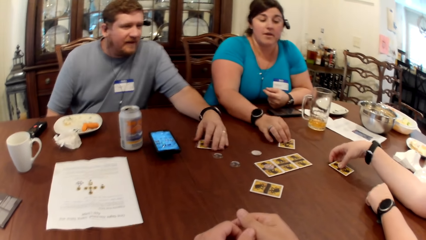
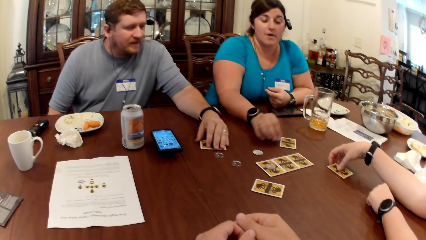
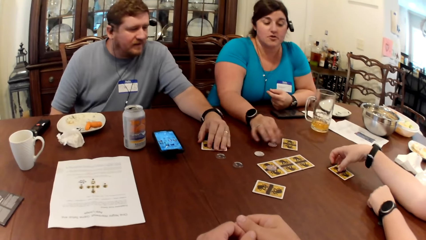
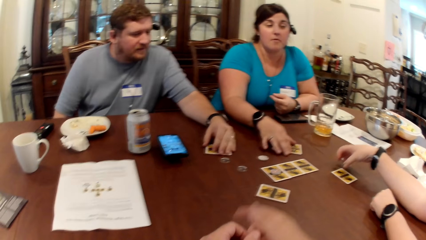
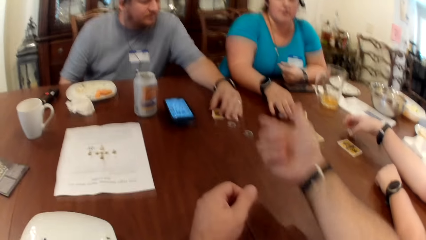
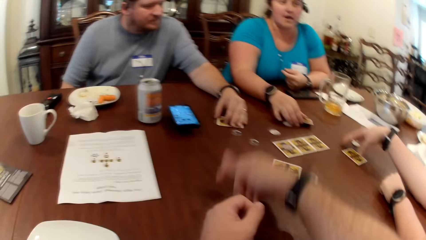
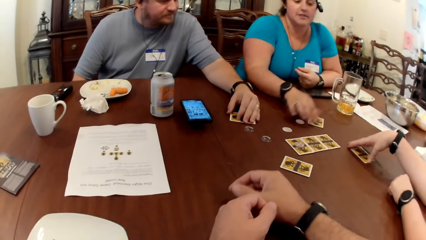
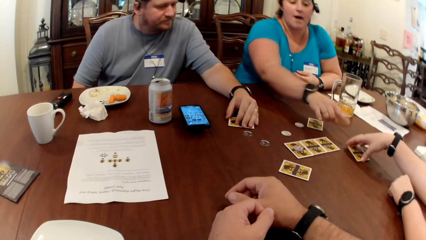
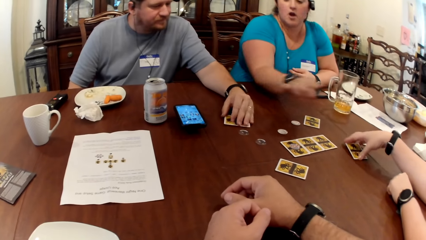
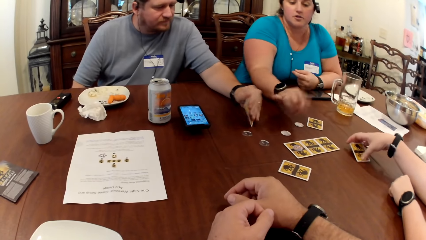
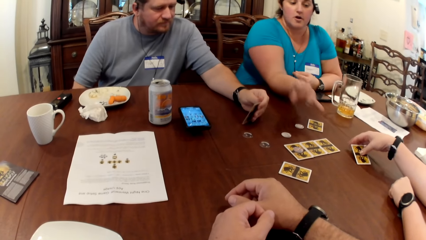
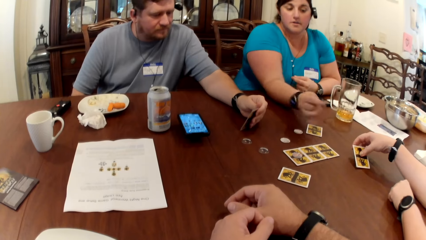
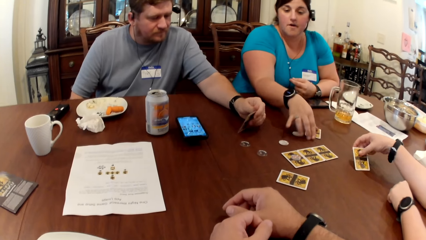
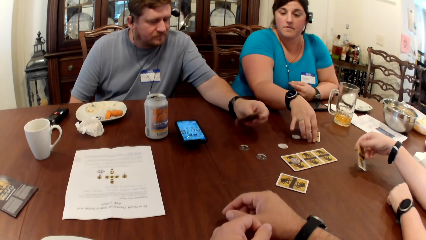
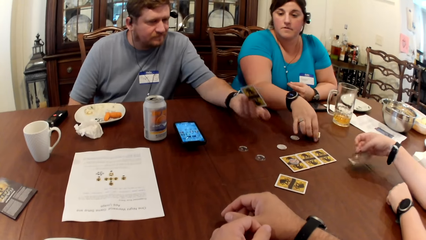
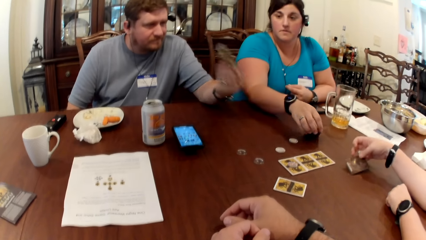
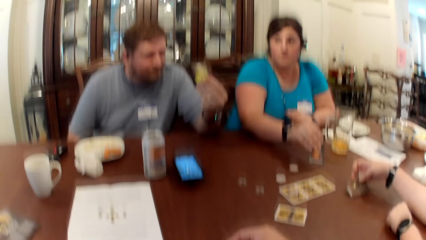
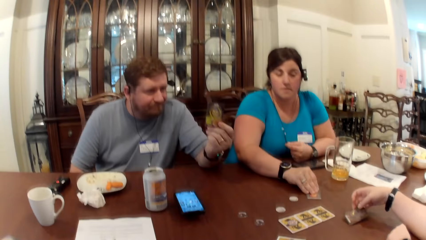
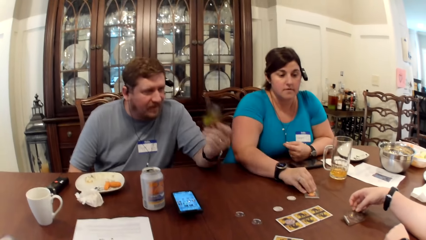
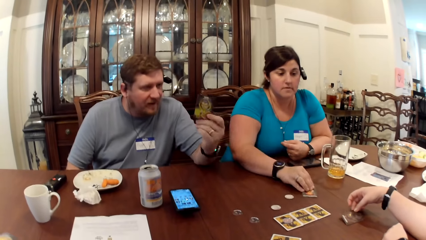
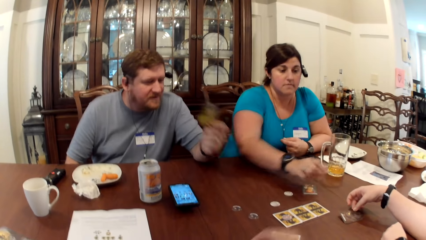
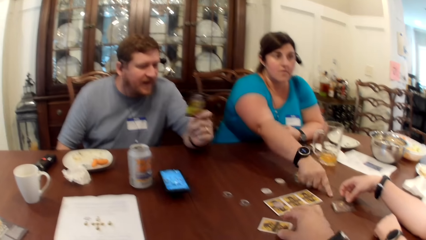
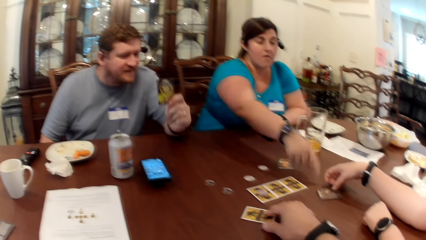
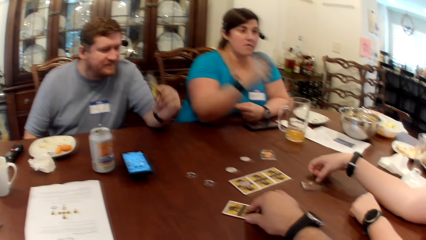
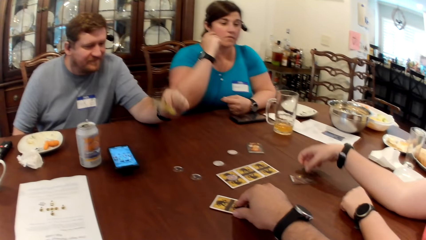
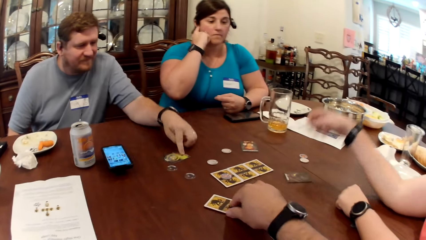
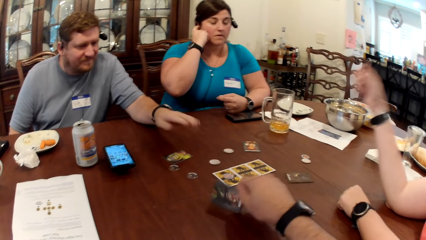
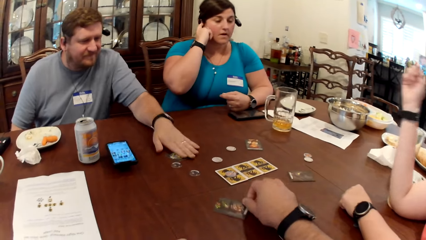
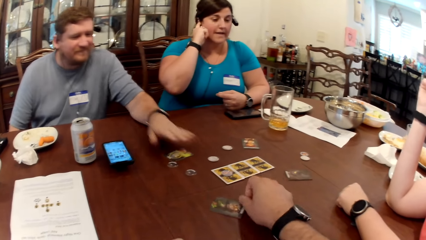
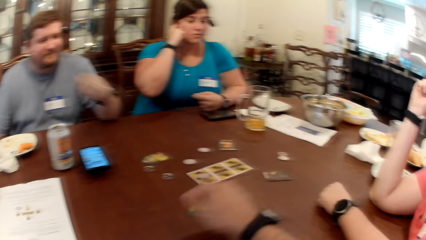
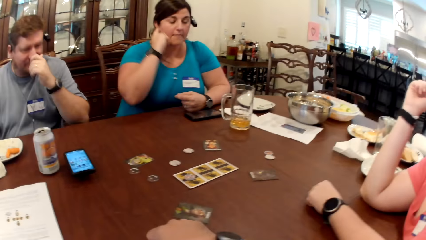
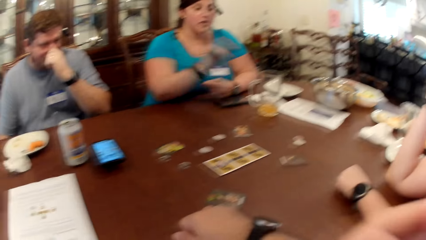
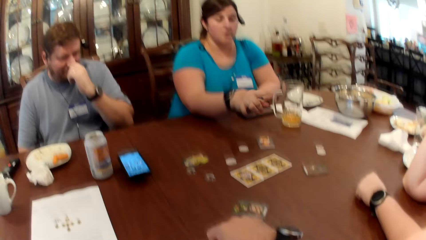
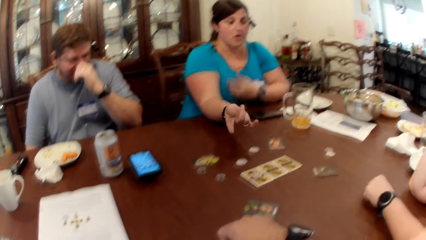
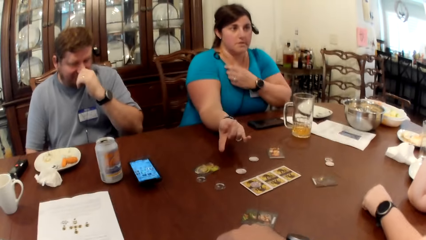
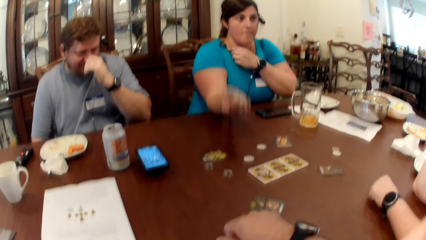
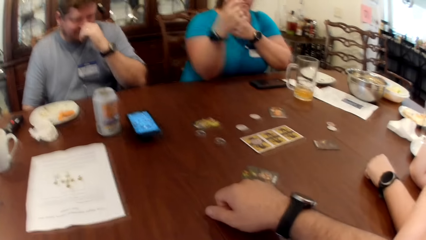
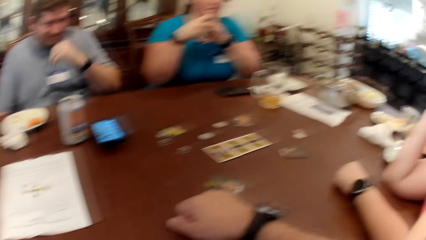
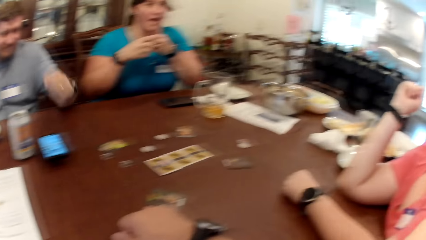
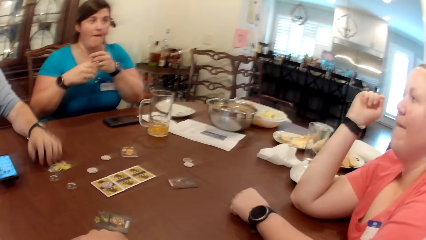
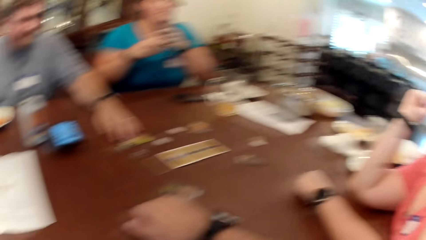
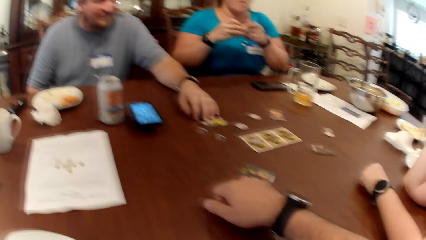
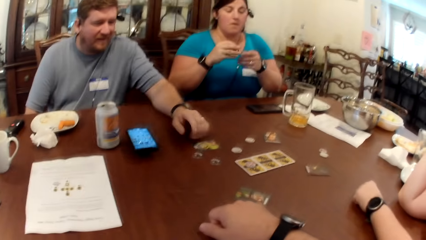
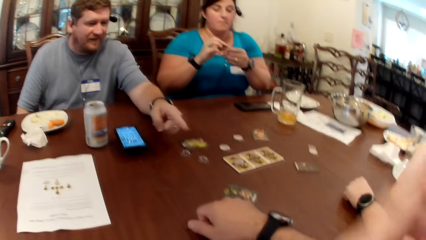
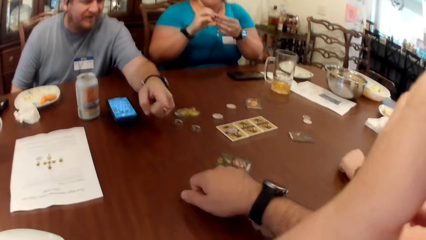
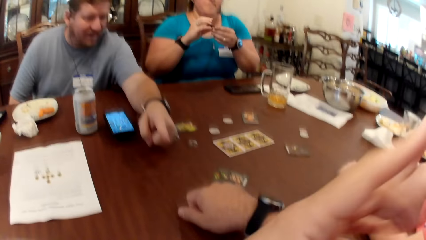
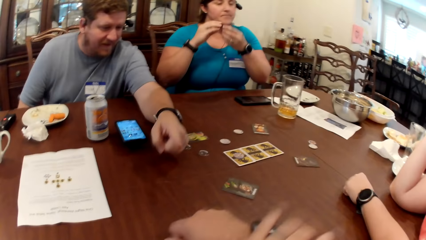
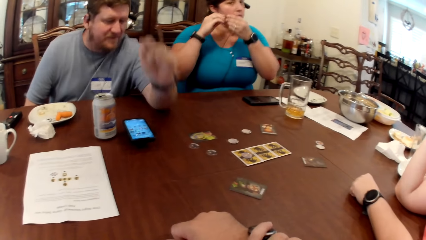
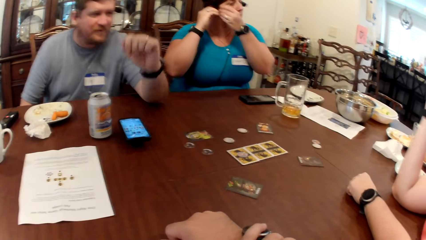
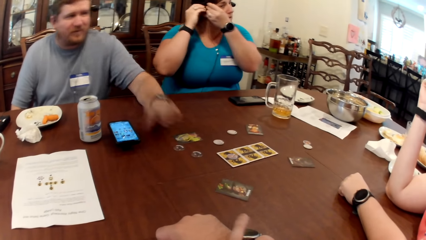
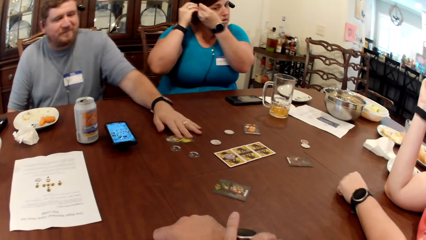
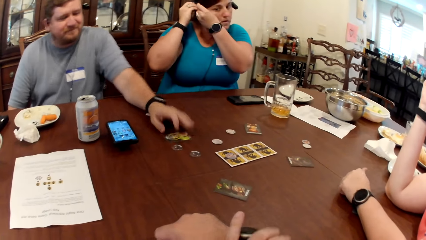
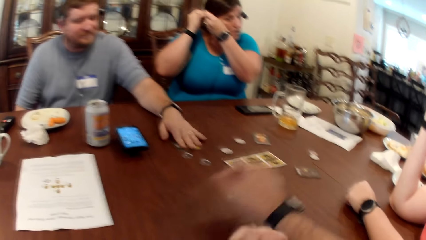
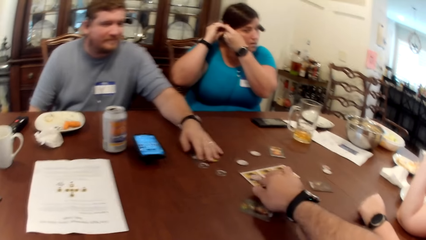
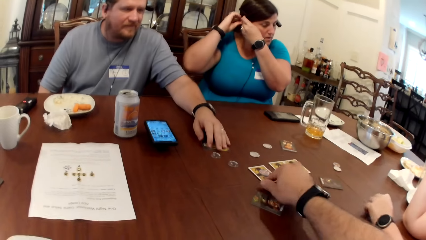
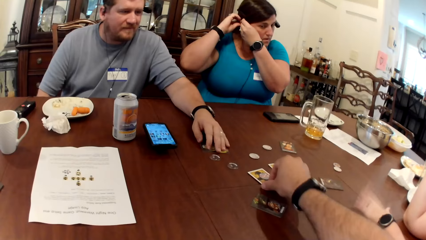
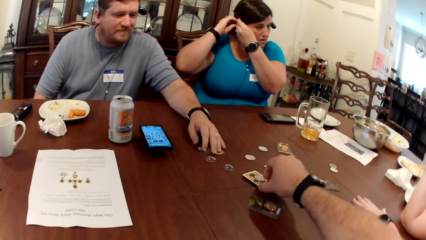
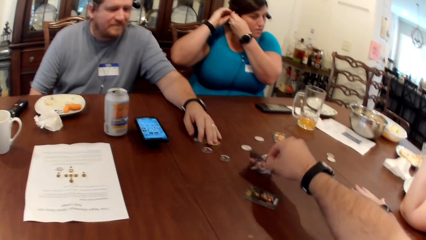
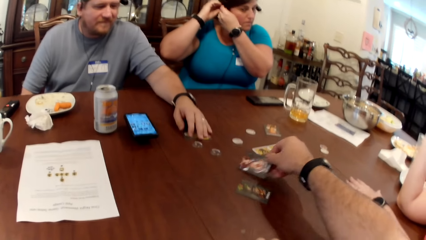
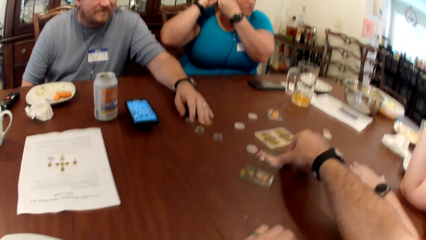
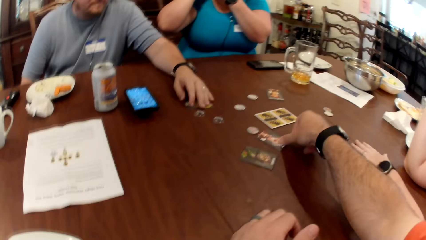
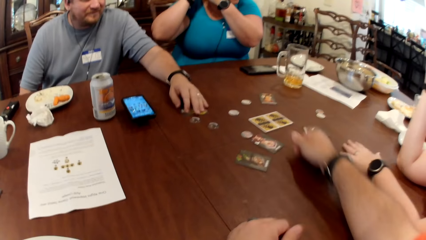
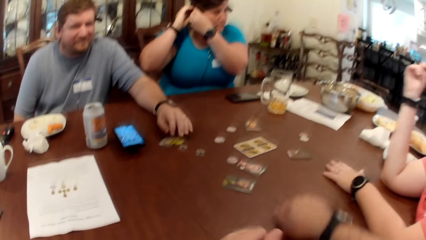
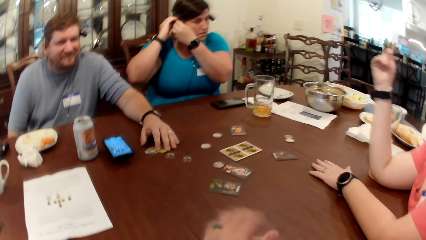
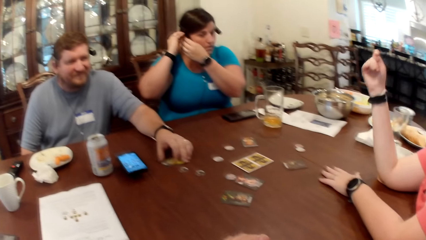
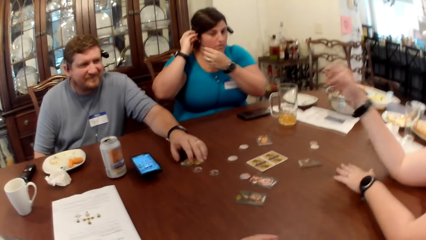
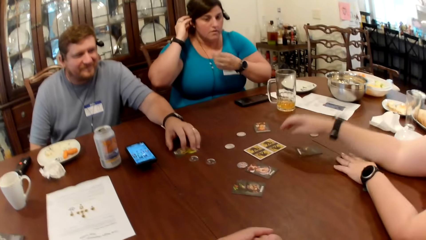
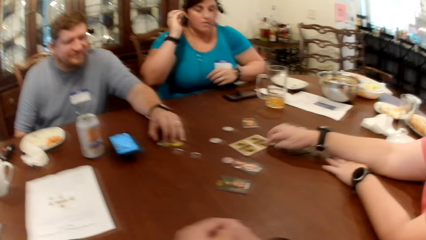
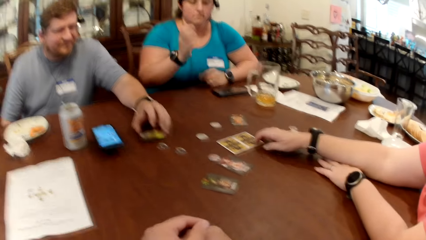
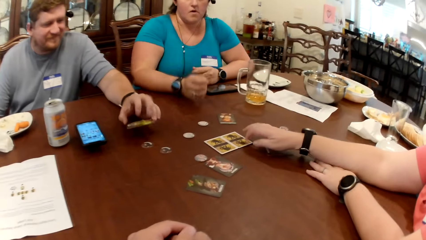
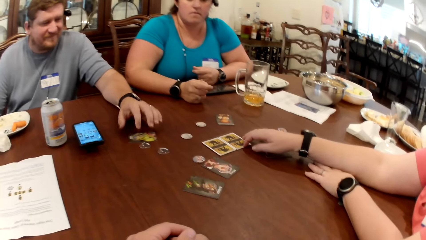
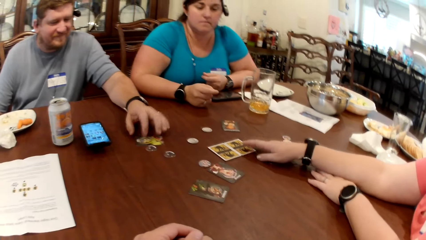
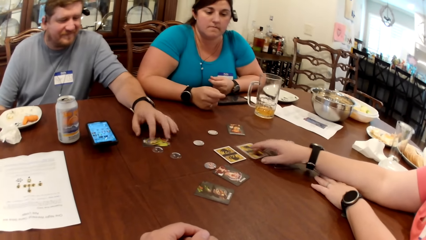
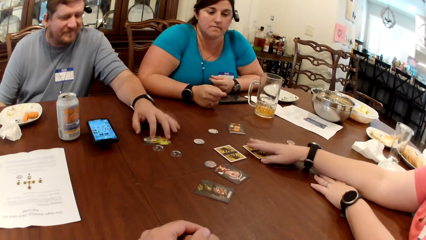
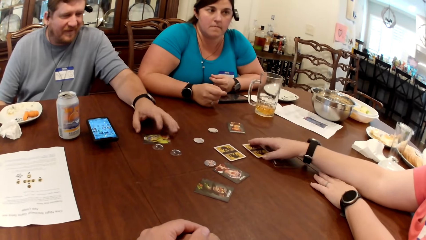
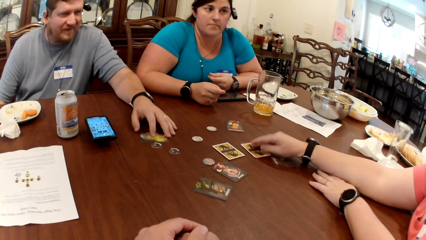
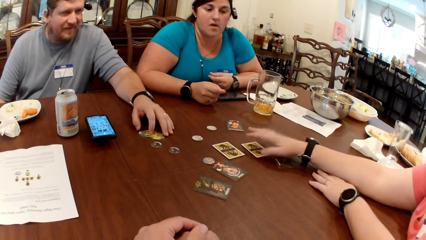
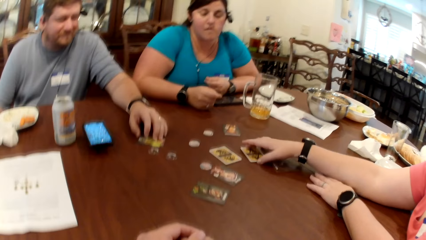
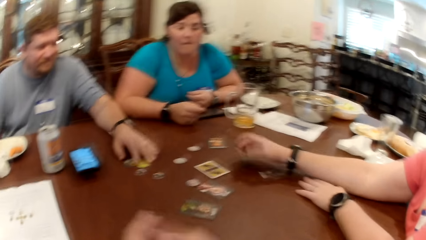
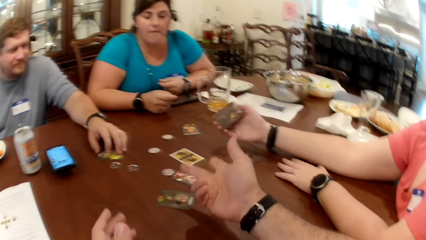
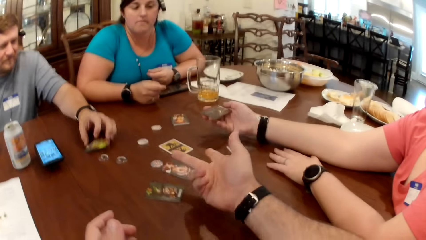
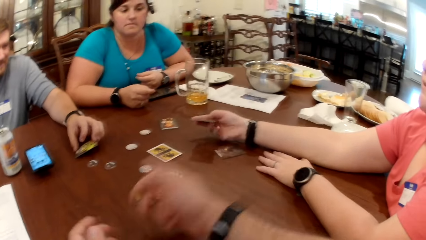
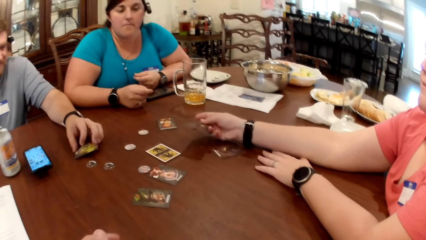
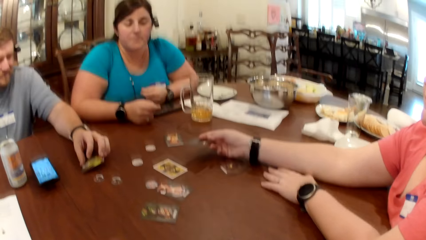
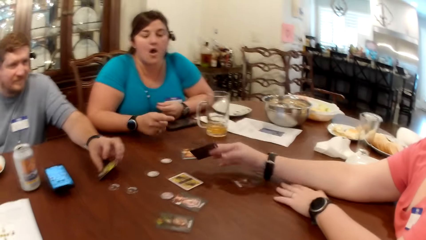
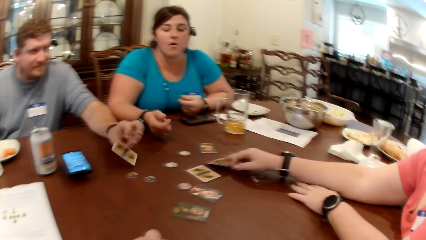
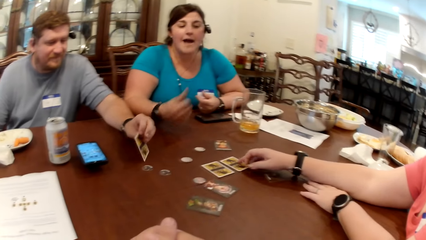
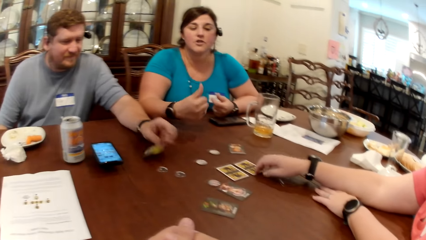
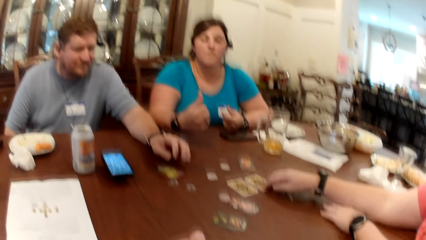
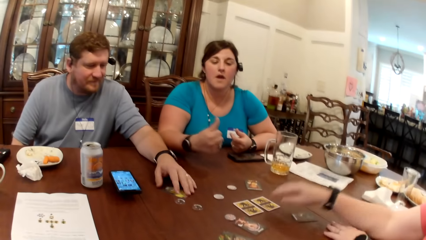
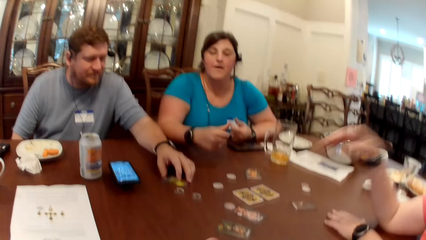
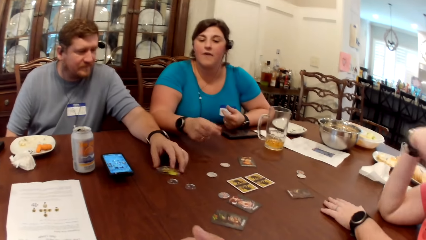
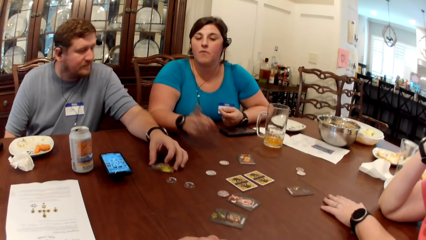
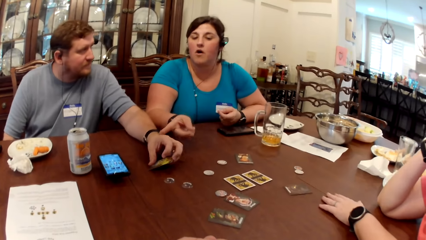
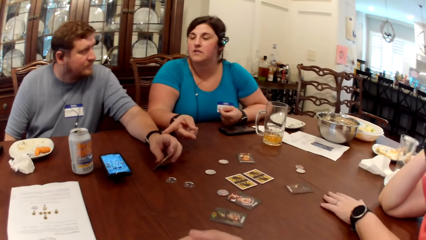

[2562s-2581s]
The man interacts with the woman. The woman adjusts a card on the table with her right hand. The woman flips a card on the table with her right hand. The man picks the card from the table with his left hand. Another woman flips a card on the table with her right hand. The camera wearer flips the card on the table with his right hand. The man drops the card in his left hand on the table. The camera wearer interacts with the man. The man adjusts the card on the table with his left hand. The camera wearer flips a card on the table with his right hand. The man fiddles with the card on the table with his left hand. The first woman picks a card from the table with her right hand. The first woman drops the card in her right hand on the table.
